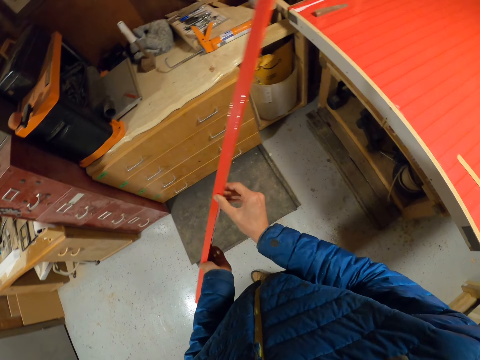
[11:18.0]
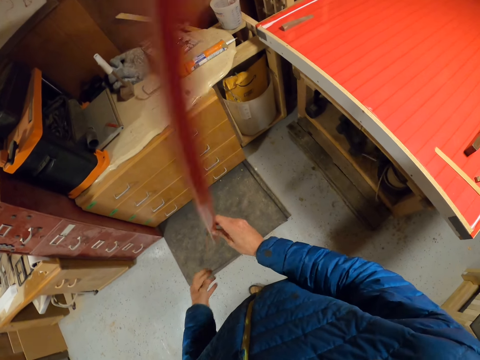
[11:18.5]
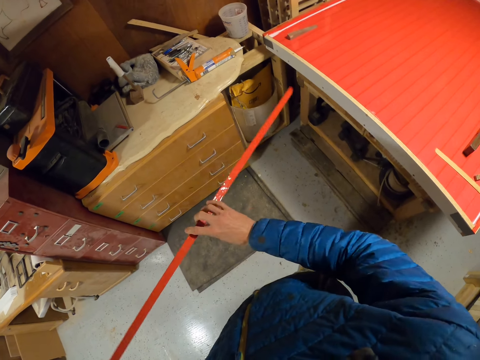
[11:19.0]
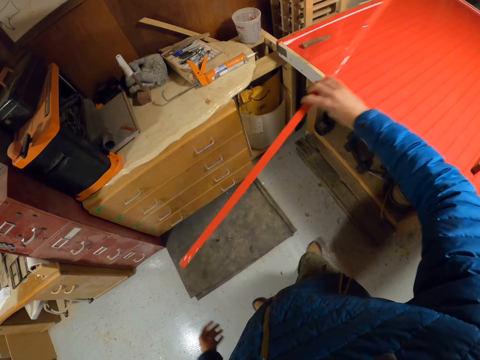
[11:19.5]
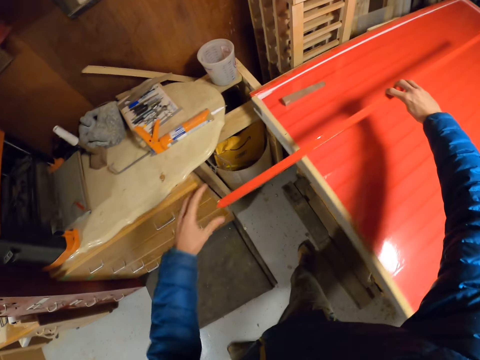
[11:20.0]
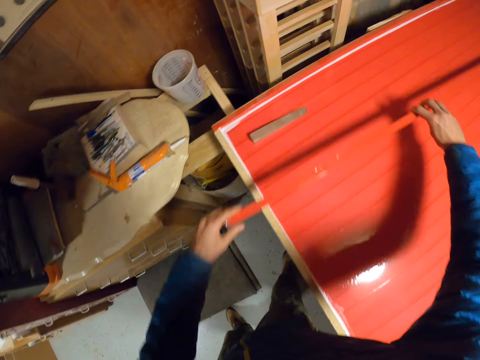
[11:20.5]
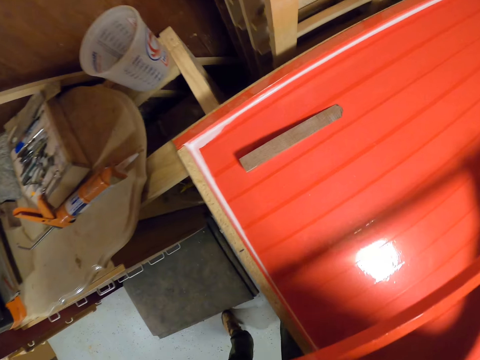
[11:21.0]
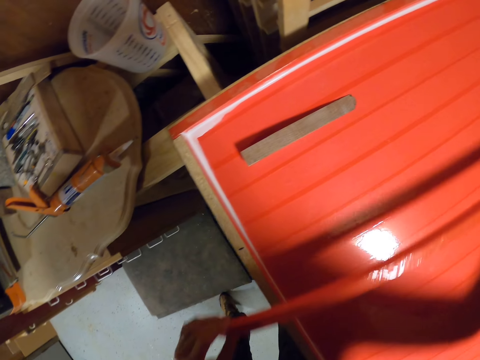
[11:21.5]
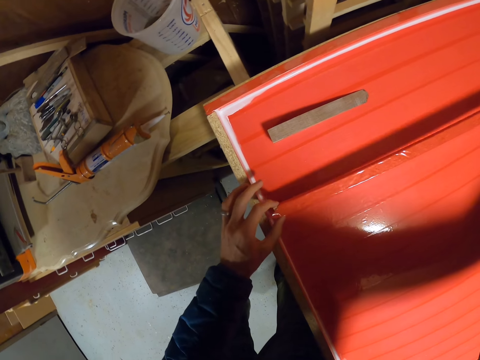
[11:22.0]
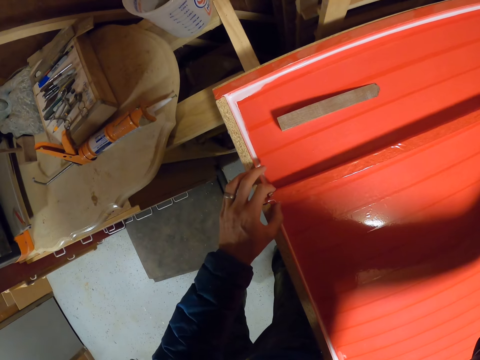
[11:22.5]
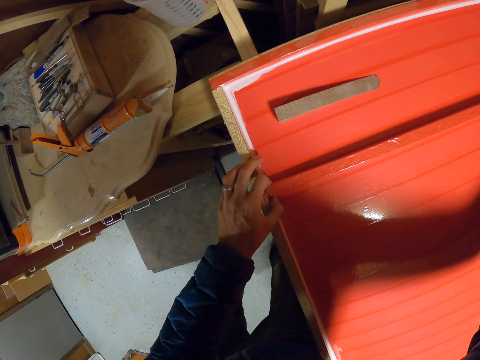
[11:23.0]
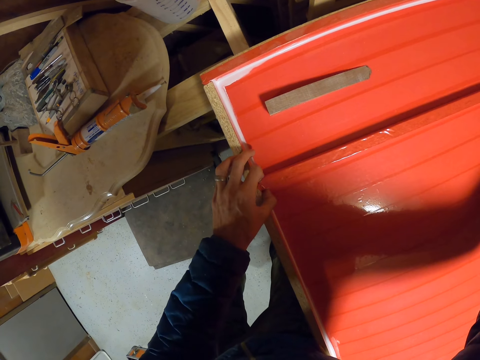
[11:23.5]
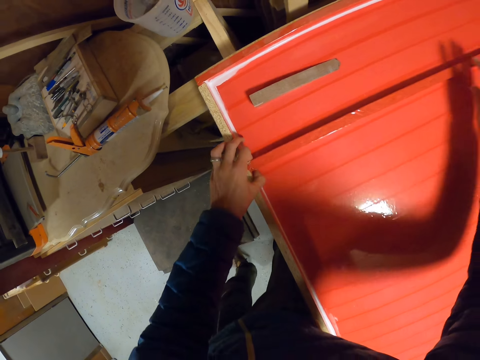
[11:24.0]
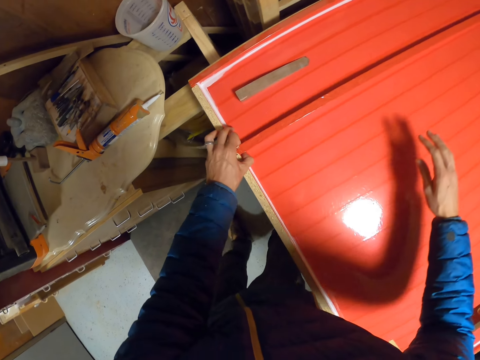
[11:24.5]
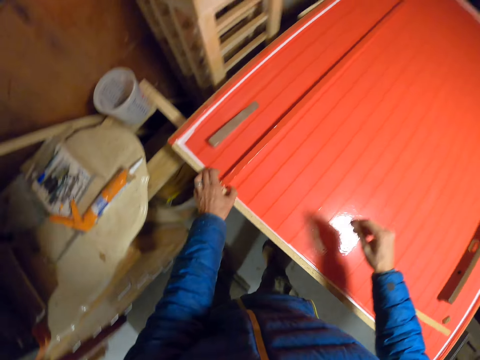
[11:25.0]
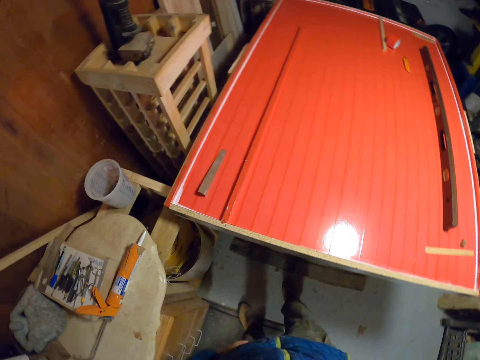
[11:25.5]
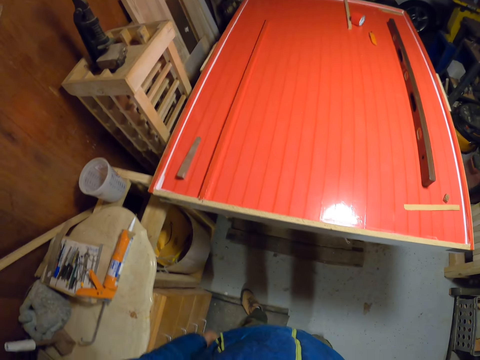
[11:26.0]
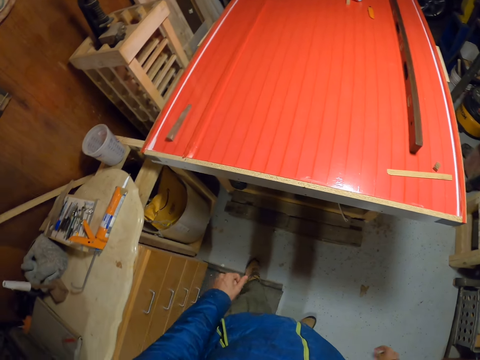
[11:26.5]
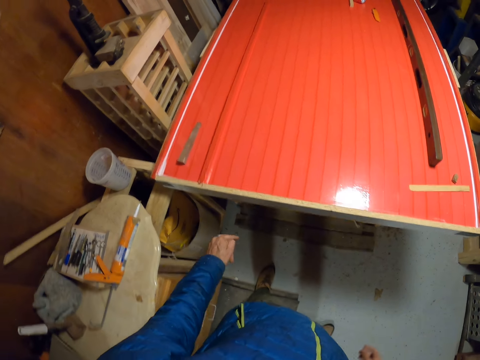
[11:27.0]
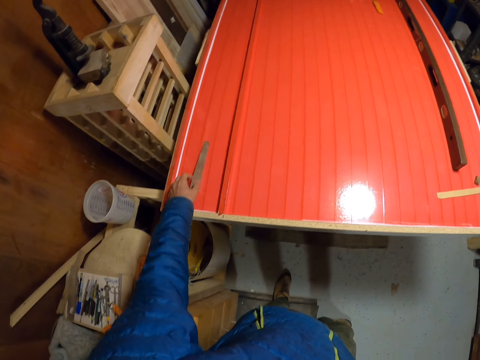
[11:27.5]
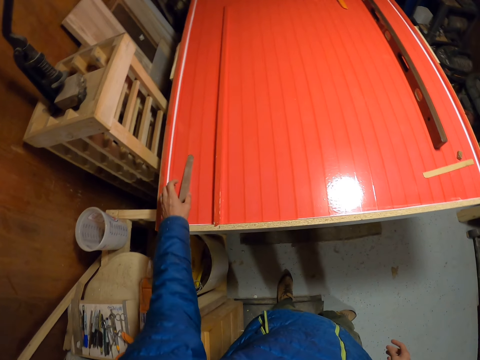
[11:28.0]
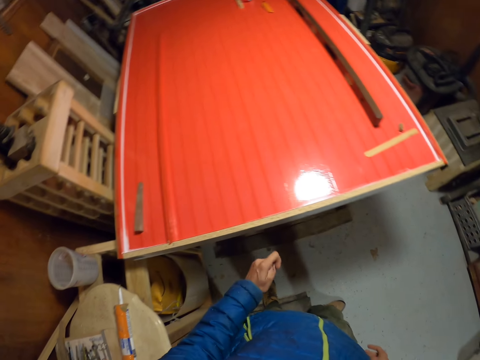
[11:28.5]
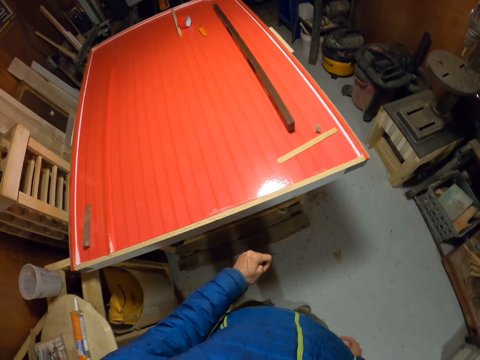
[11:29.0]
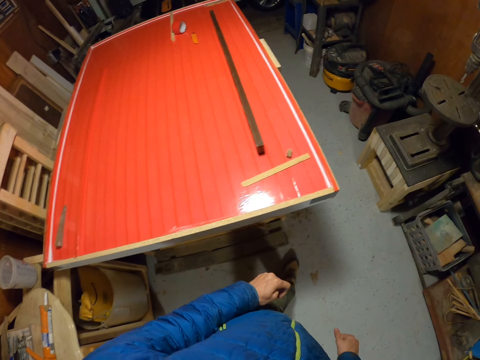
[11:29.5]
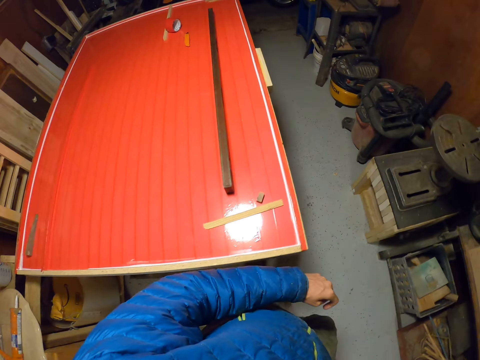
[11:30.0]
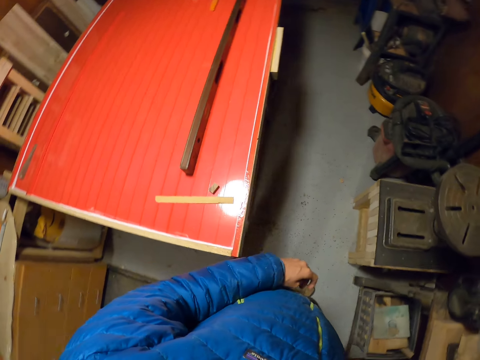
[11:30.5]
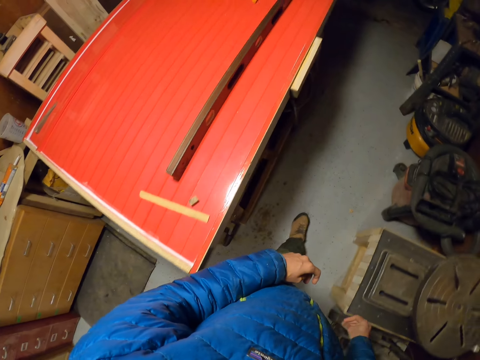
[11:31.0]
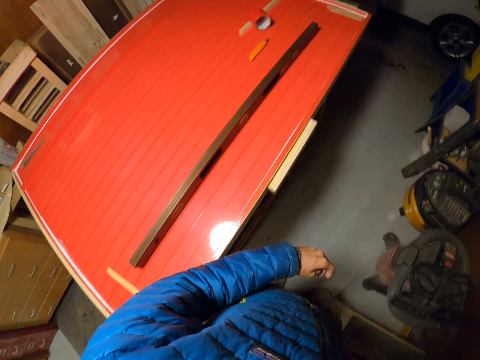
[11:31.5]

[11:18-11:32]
The camera wearer turns the long wooden cardboard. They move the long wooden cardboard. They place the long piece of wood on the board with both hands. They move the hand. They move around. They adjust a small piece of wood on the board with the left hand. They walk towards the side of the board.

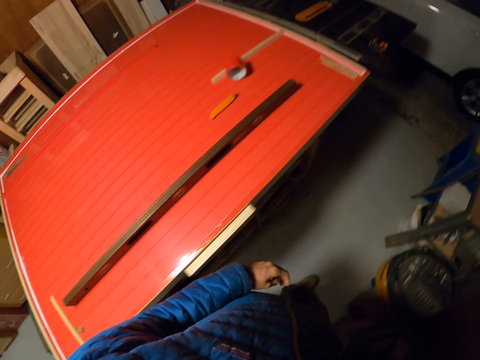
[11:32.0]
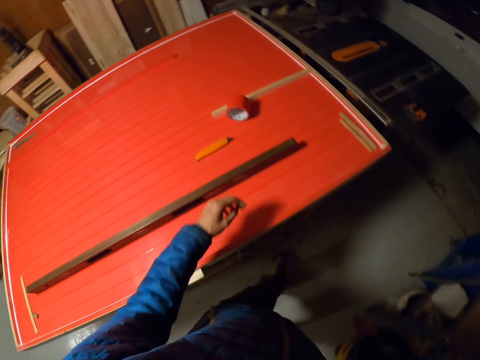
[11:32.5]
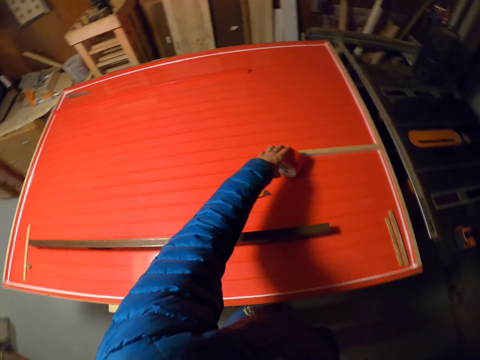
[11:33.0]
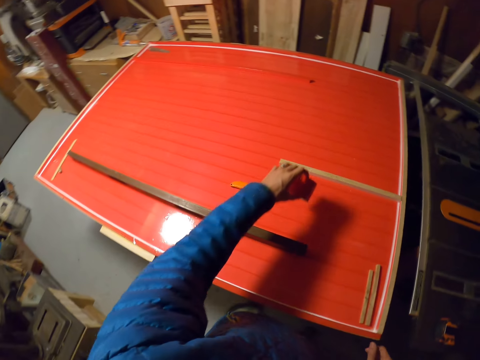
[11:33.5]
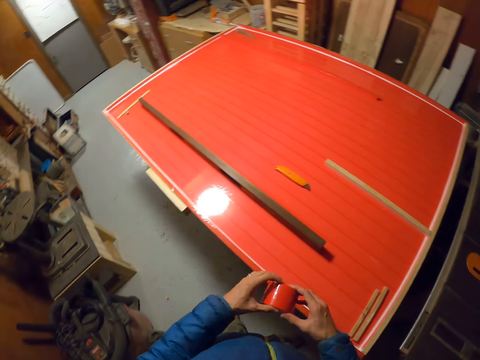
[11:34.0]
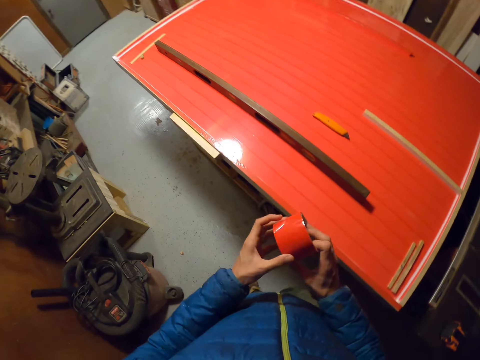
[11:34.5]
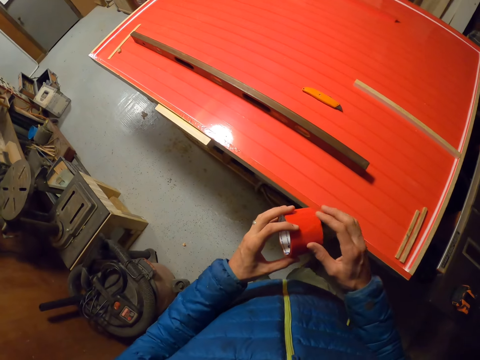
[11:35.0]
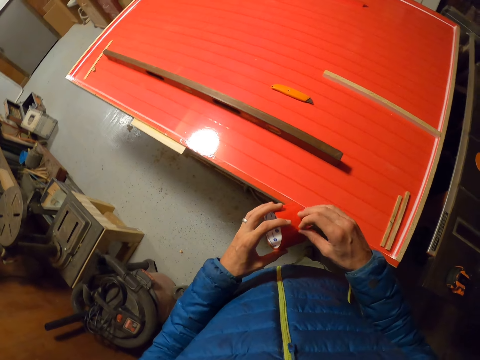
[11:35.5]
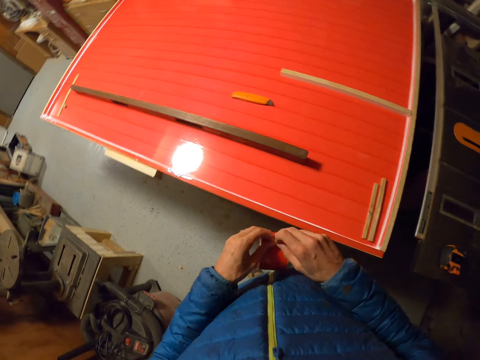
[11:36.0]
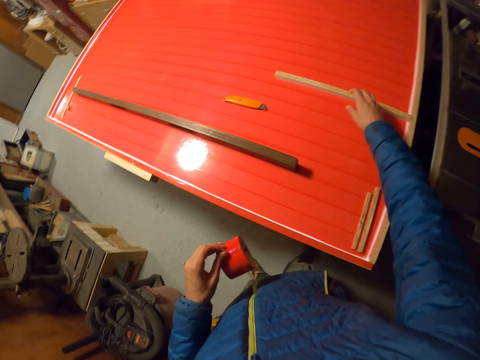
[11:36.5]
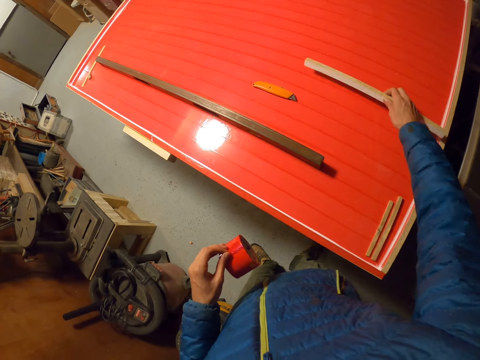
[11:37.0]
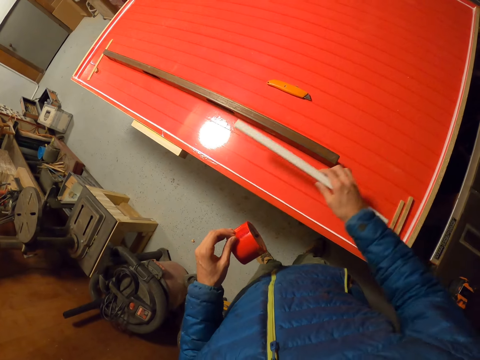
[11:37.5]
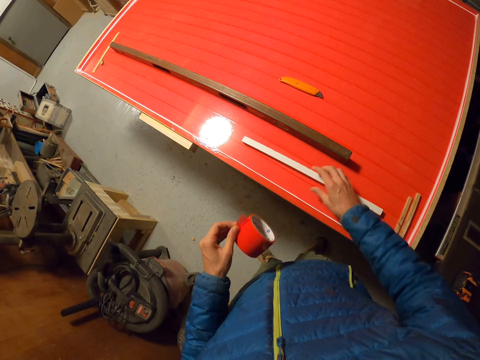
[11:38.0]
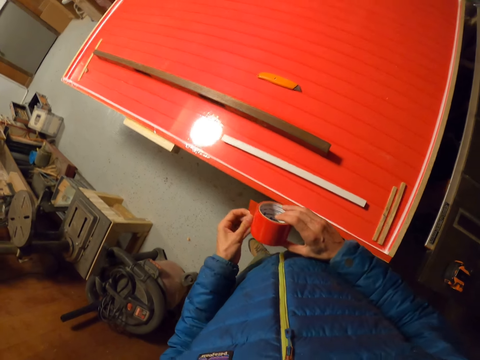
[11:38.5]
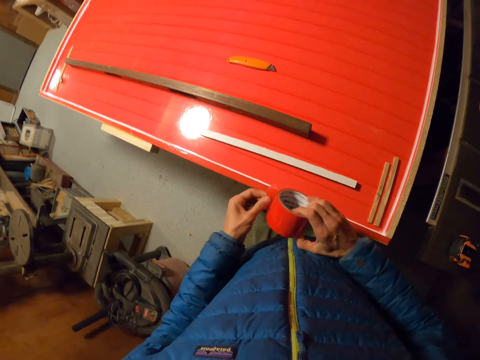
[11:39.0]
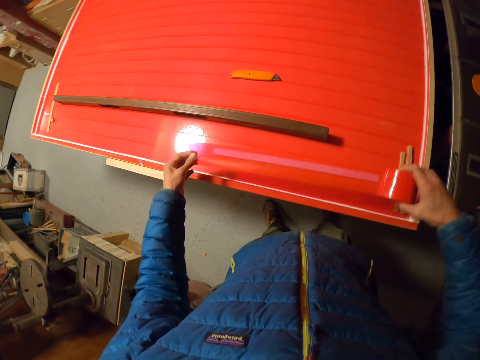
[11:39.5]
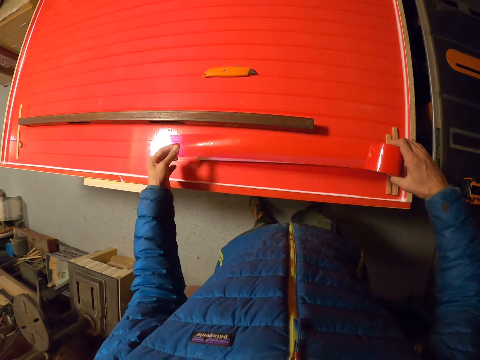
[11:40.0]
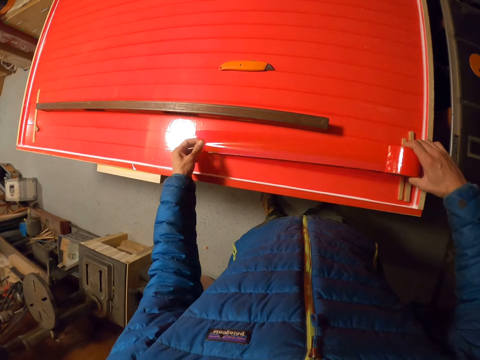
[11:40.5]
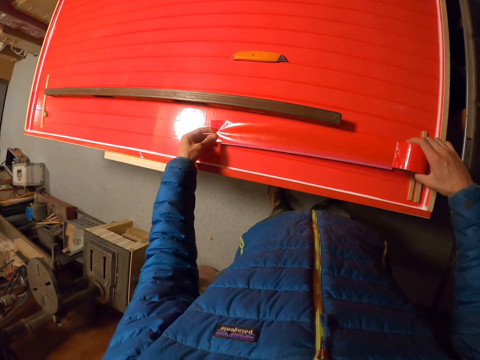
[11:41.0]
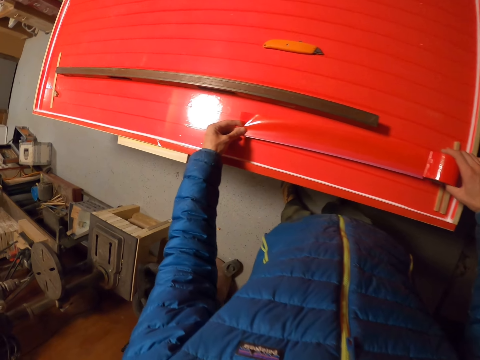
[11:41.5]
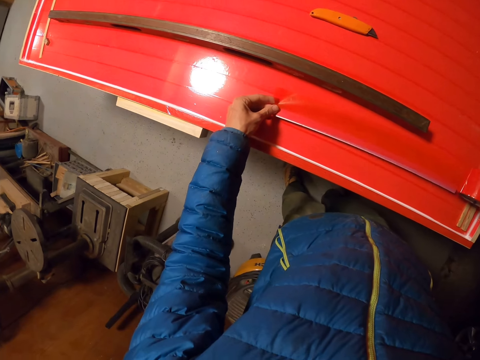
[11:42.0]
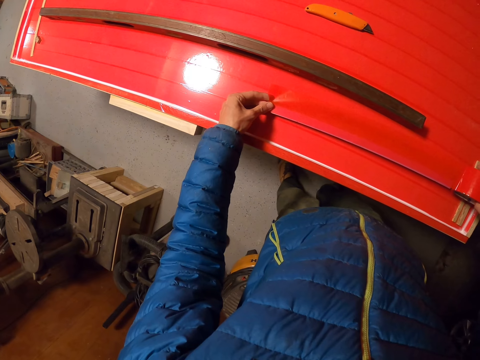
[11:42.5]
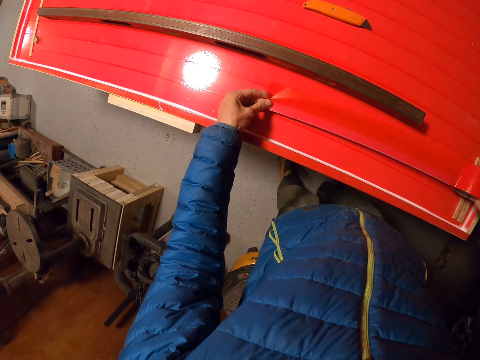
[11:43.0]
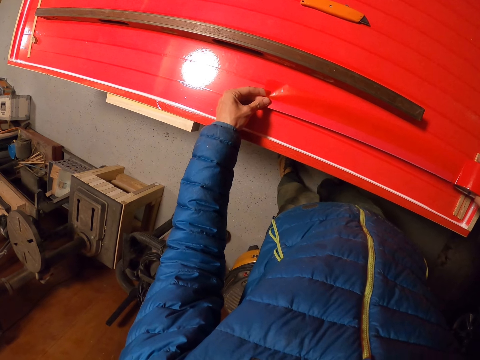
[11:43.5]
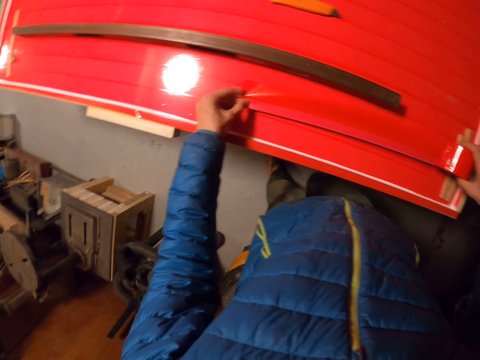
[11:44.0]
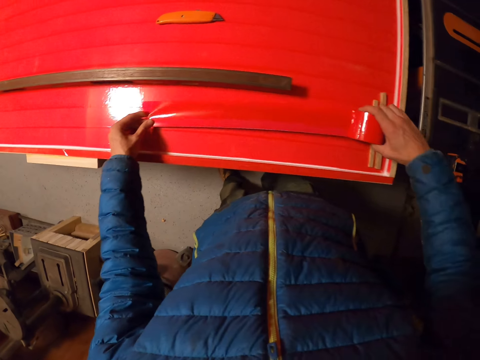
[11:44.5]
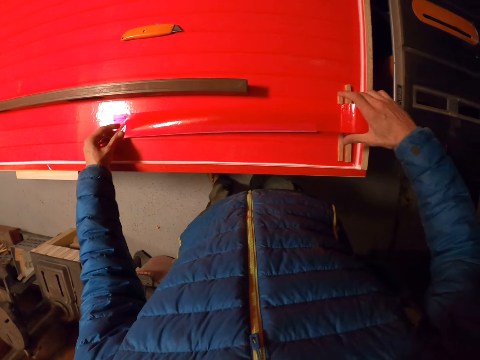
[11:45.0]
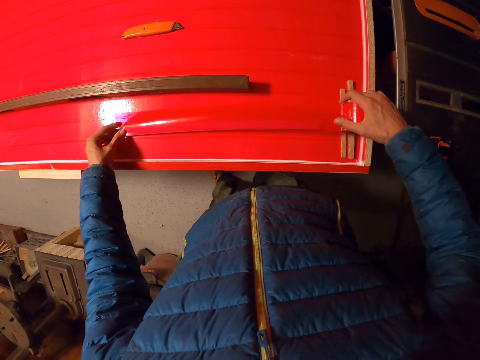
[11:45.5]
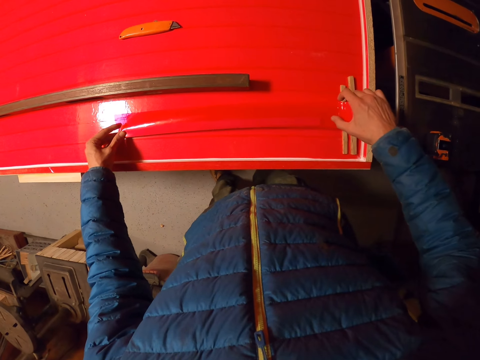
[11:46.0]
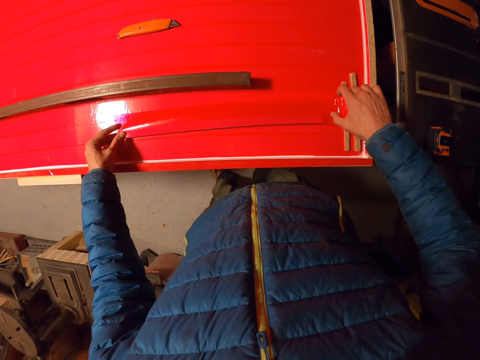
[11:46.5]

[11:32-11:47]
The camera wearer picks the masking tape or cellotape from the board with the left hand. They move the cellotape. They pick another piece of wood from the board with the right hand. They hold the cellotape. They move the wooden cardboard. They drop the piece of wood on the board. They unroll a strip of the masking tape with the left hand. They place the strip of masking tape on the piece of wood on the table board. They unroll a strip of the masking tape with the left hand.
